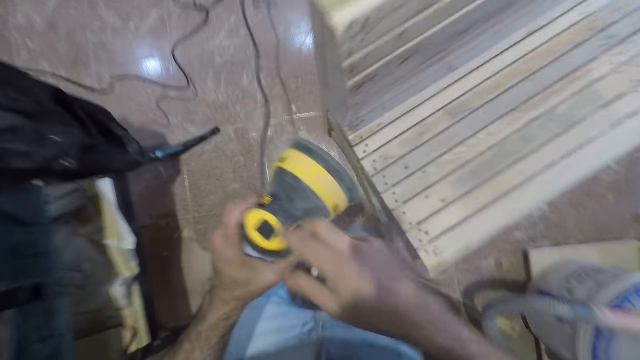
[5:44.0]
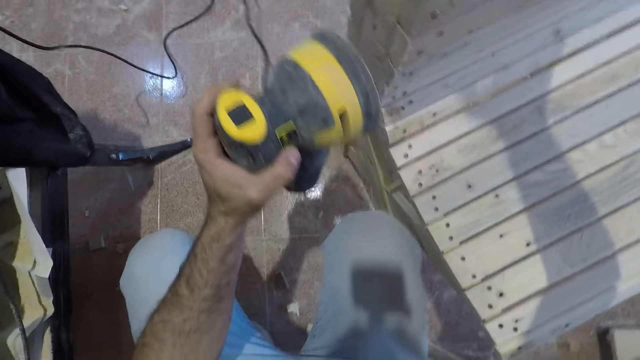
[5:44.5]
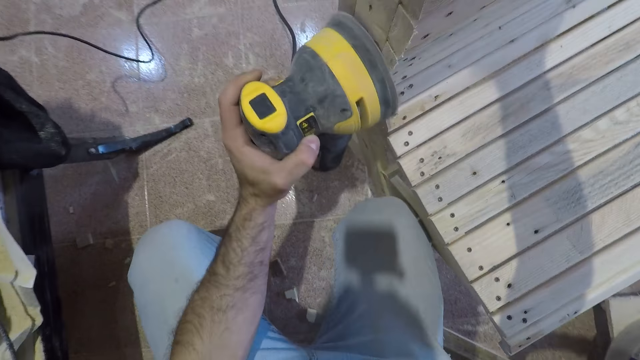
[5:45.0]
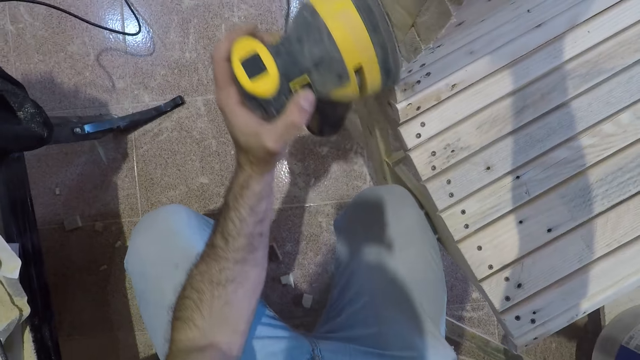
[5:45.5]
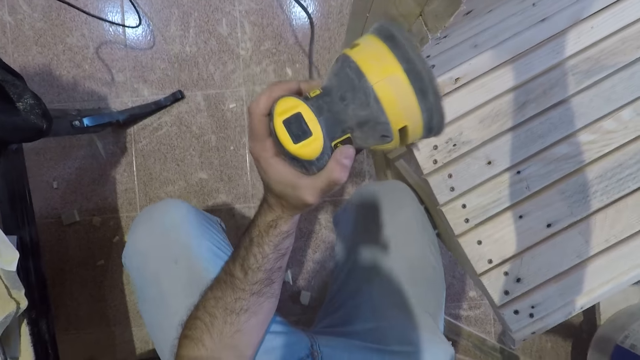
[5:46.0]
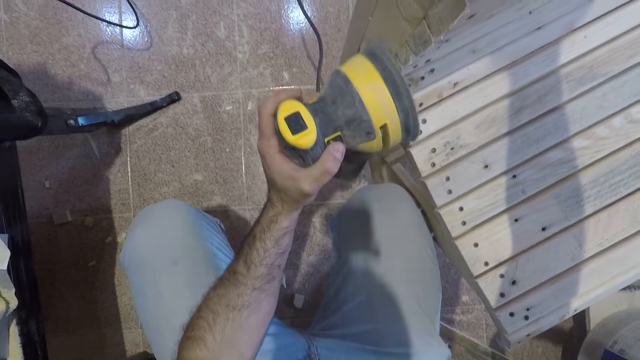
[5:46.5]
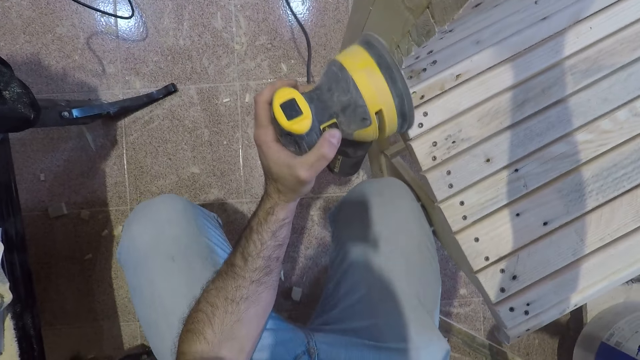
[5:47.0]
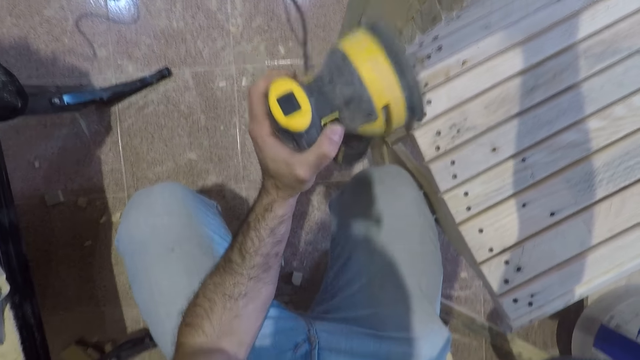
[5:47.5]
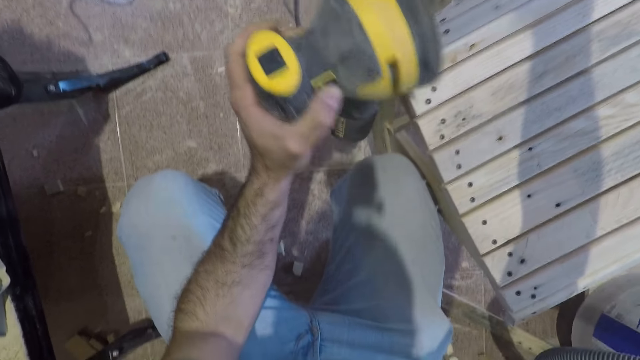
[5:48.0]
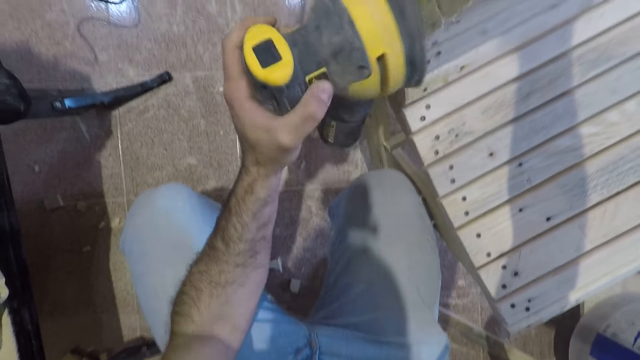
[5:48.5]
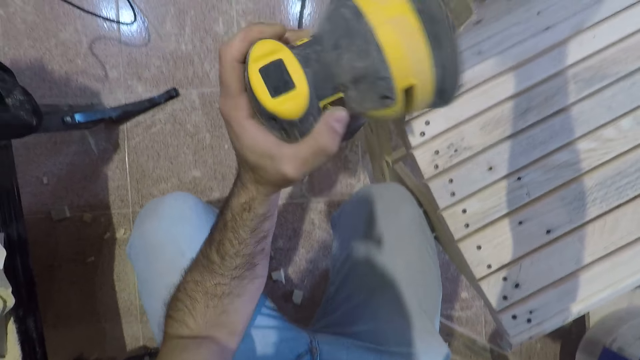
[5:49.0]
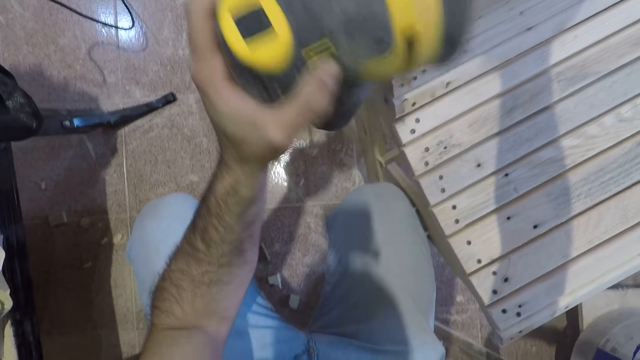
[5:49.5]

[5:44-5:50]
The camera wearer continues smoothening the seat with the sander.

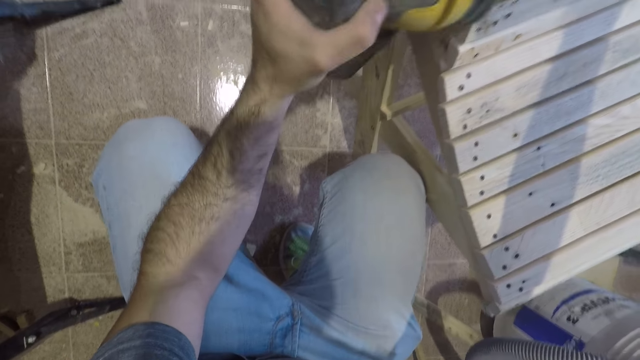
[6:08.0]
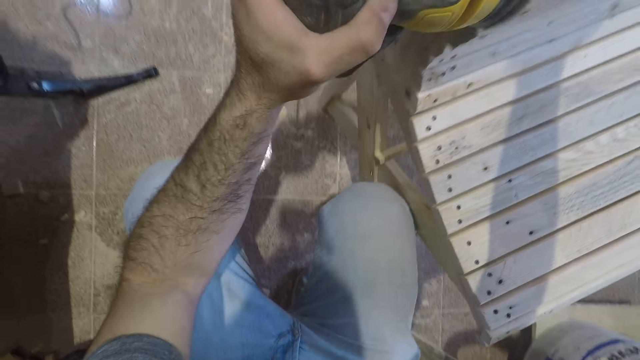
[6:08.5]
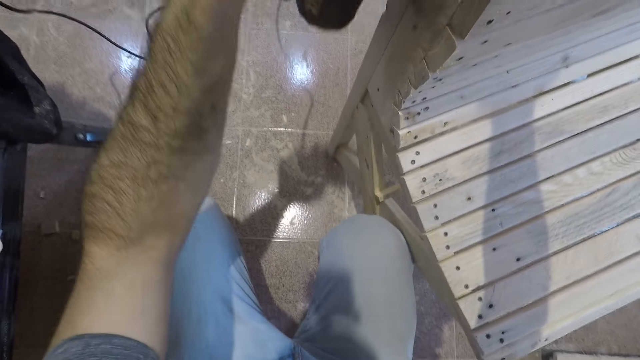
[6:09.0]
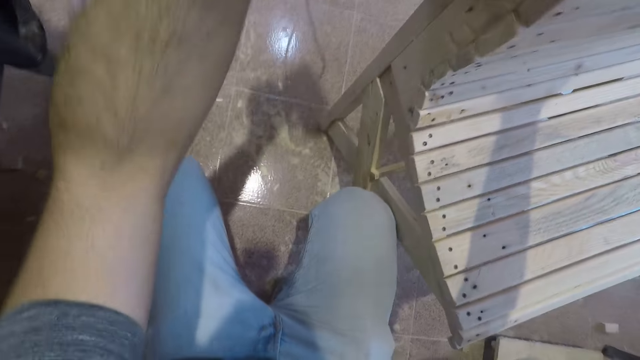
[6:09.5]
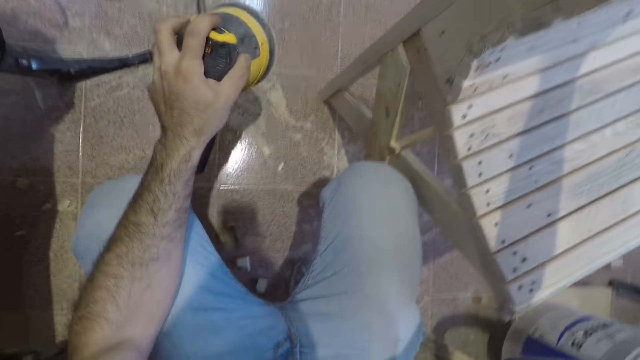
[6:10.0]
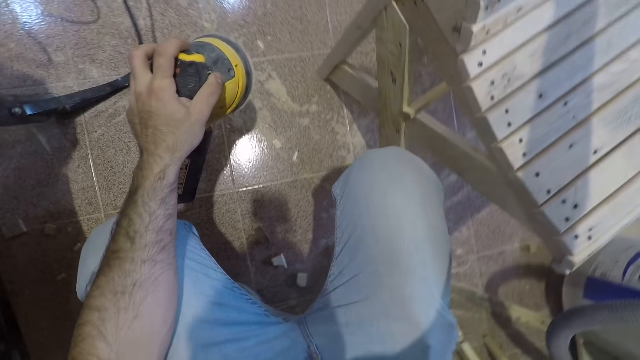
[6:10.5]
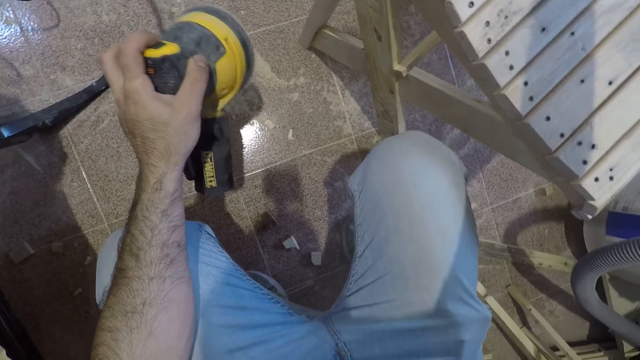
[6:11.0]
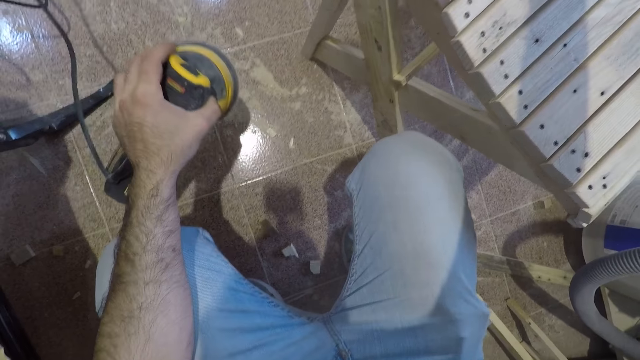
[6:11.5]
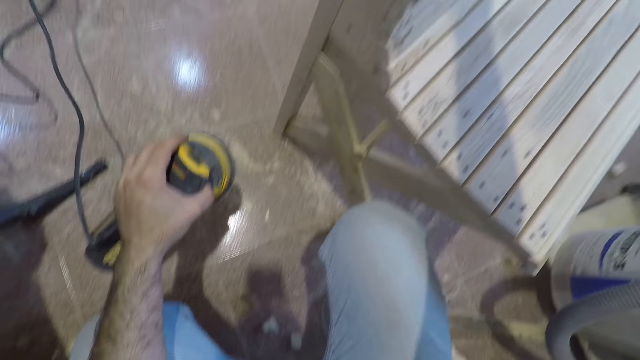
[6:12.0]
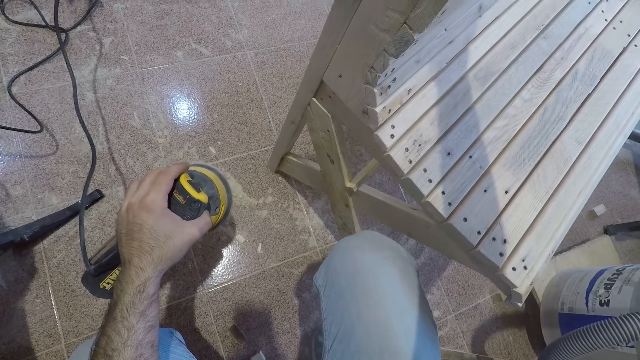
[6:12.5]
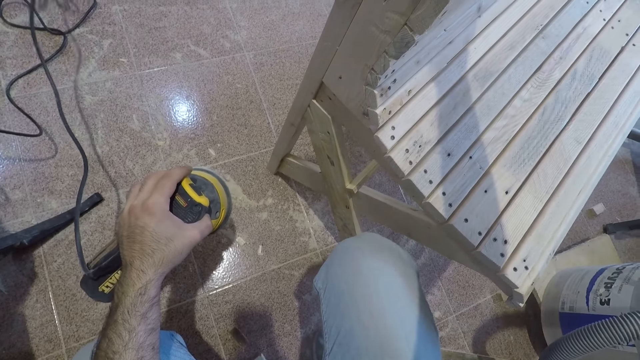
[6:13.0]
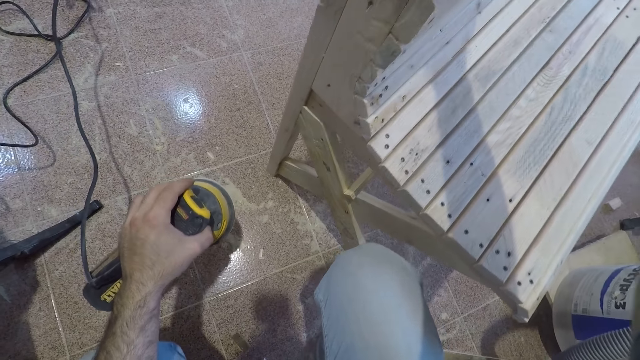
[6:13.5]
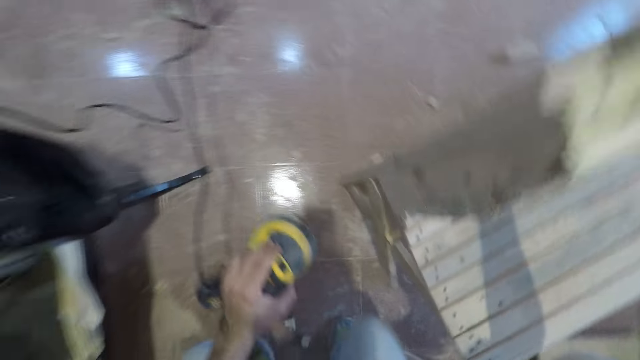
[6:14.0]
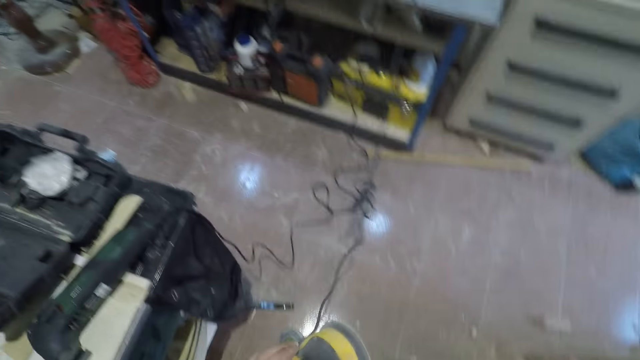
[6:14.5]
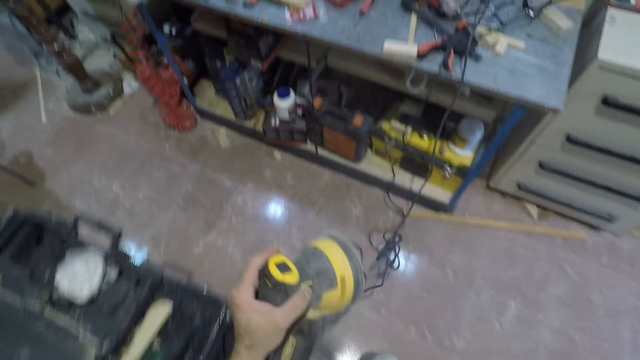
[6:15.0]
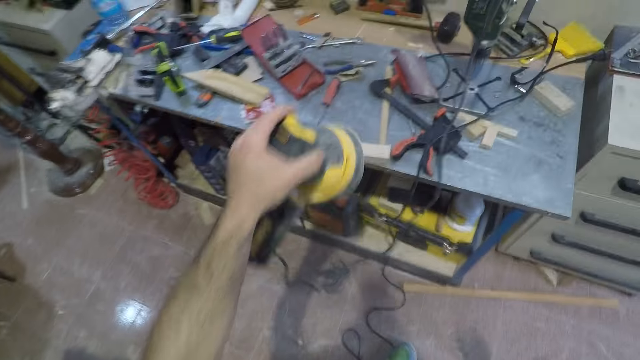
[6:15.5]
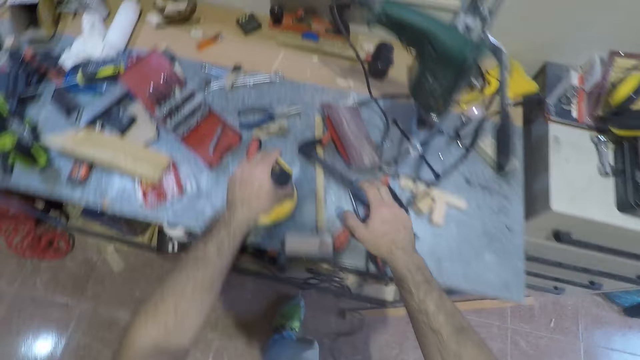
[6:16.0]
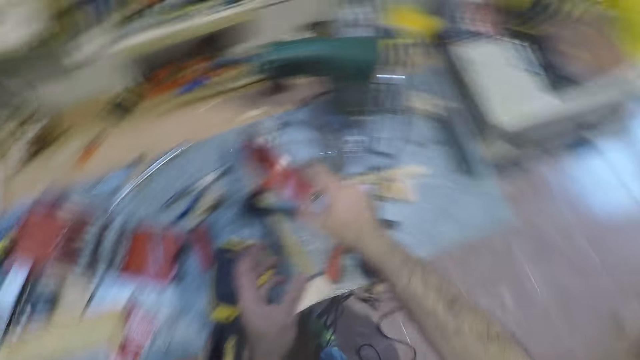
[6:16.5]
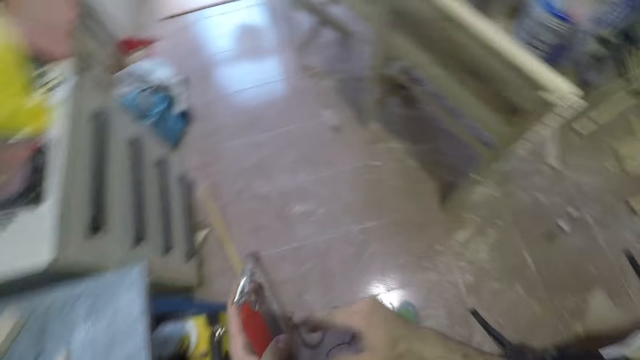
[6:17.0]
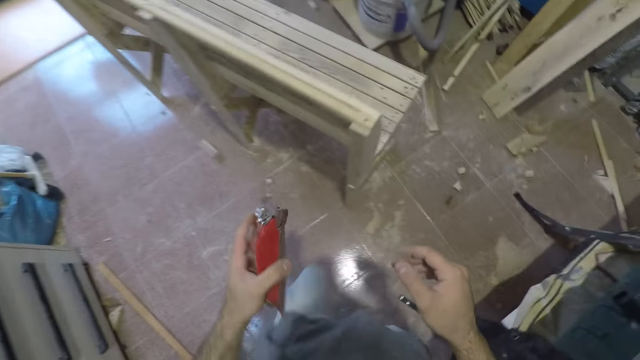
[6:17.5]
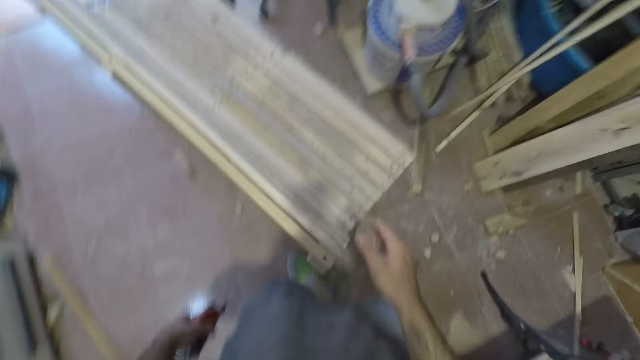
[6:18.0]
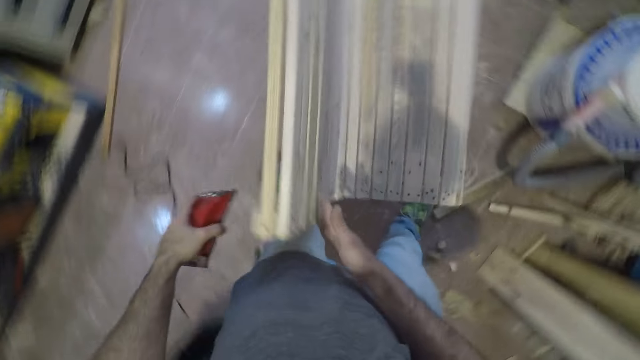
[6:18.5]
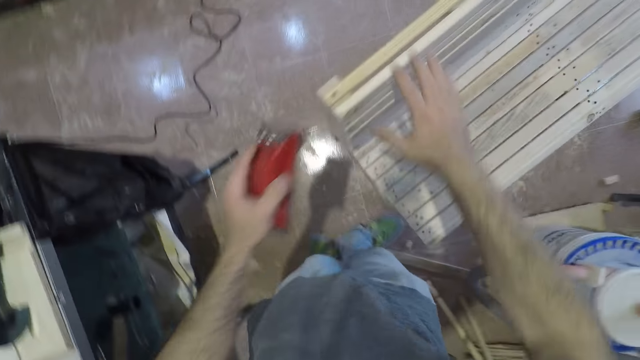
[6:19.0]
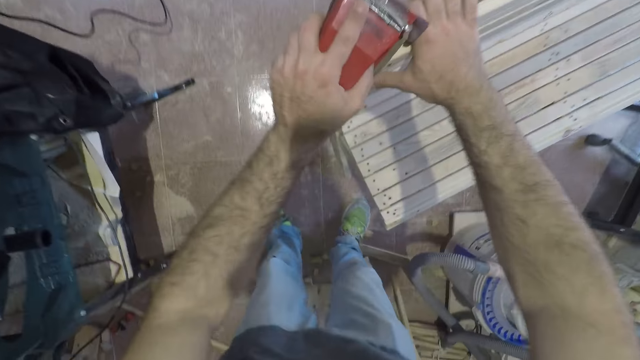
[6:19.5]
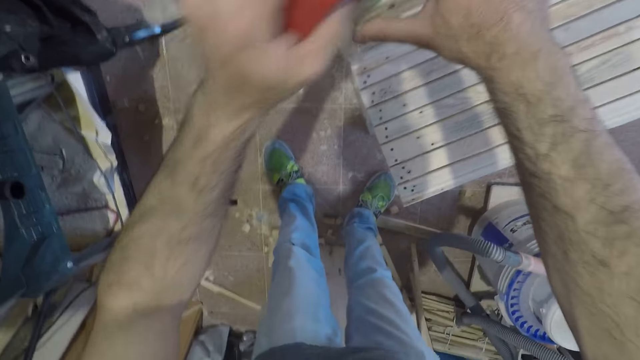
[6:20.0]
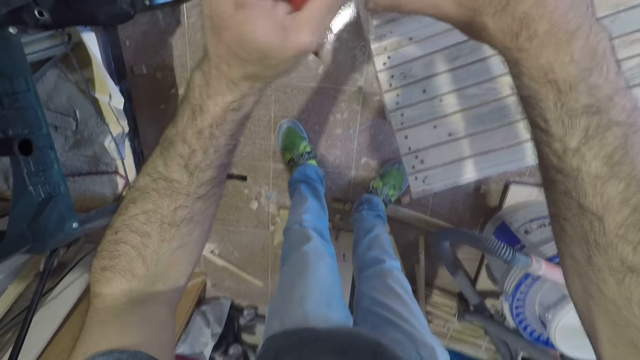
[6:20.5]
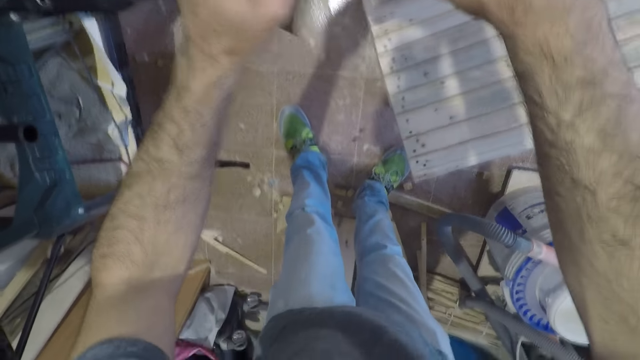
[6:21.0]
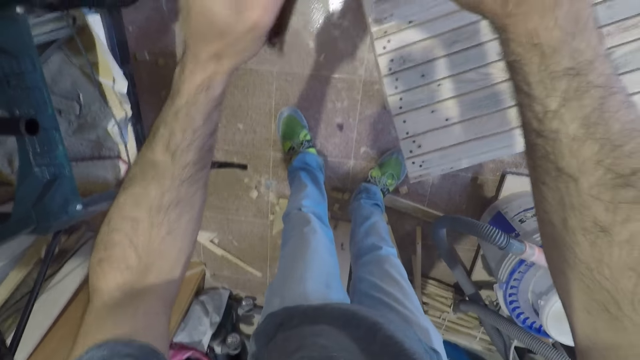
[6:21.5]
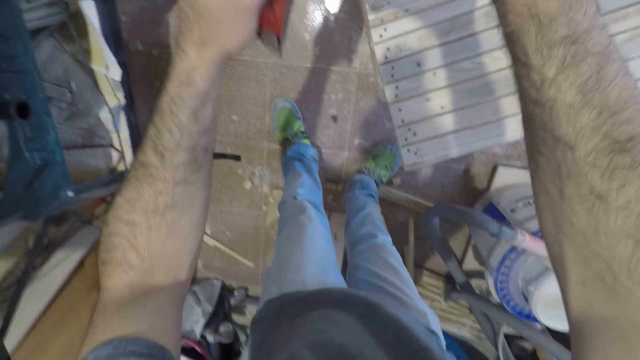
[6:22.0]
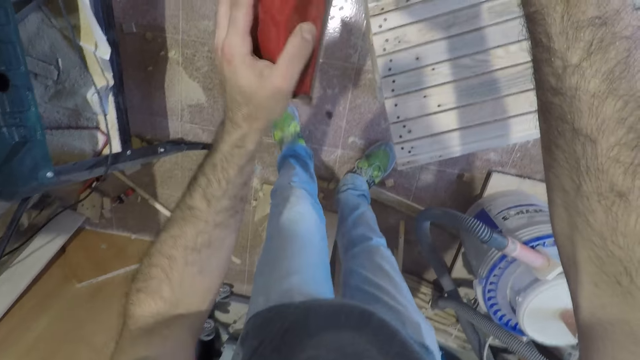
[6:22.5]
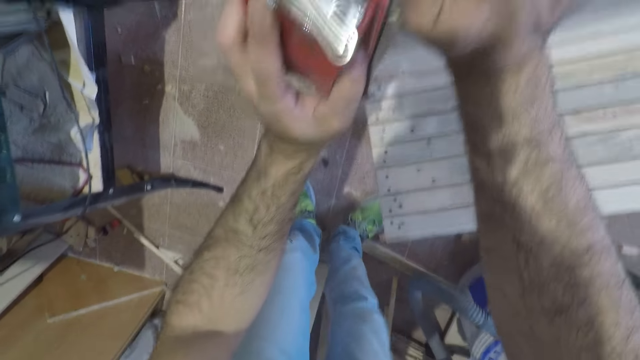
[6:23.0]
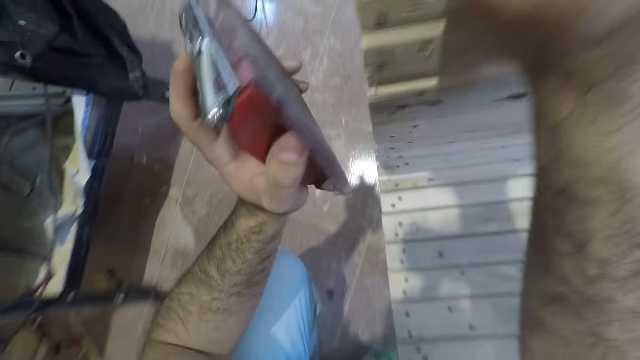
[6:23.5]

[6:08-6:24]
The camera wearer stops smoothening the seat. They turn off the sander. They walk towards the second workbench. They drop the sander on the workbench. They pick up a sandpaper from the workbench. They walk back to the seat. They sandpaper the seat.
